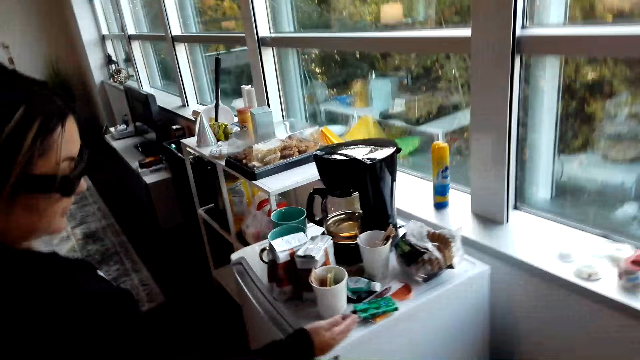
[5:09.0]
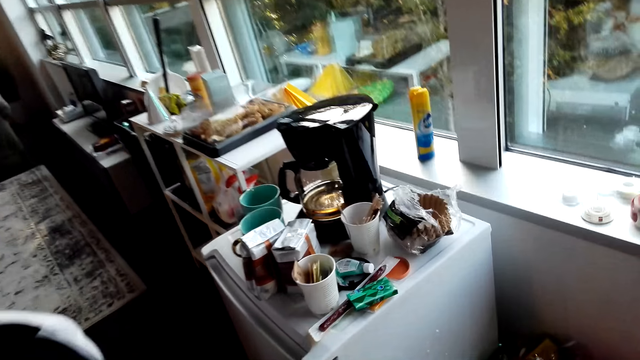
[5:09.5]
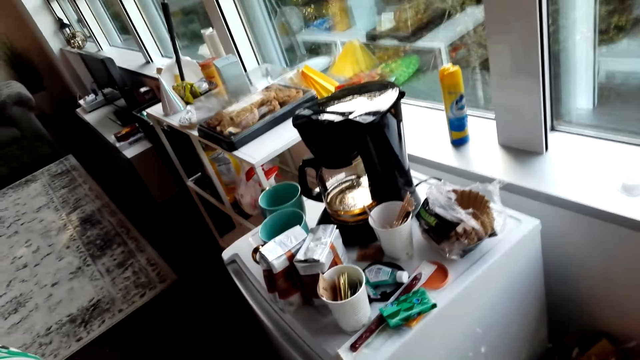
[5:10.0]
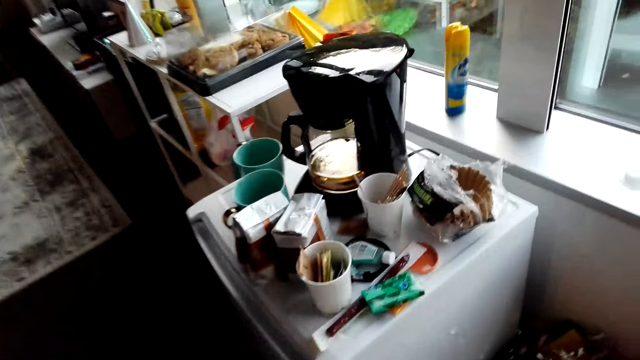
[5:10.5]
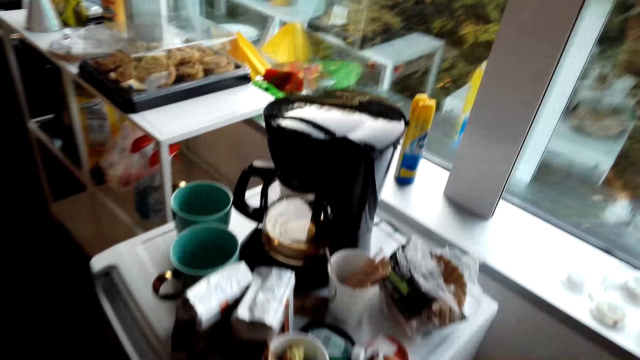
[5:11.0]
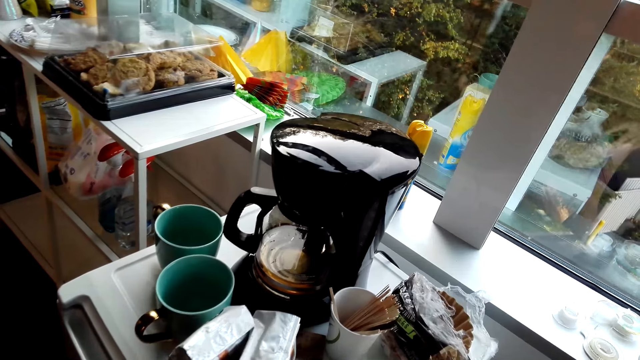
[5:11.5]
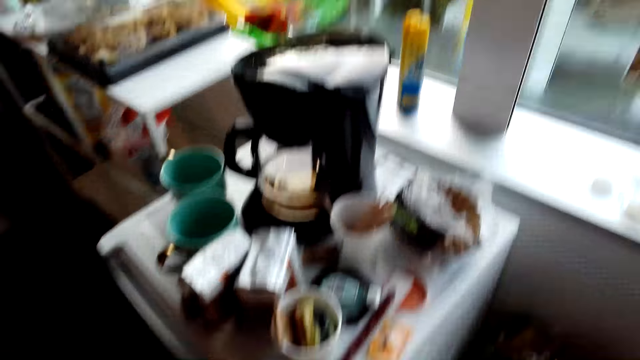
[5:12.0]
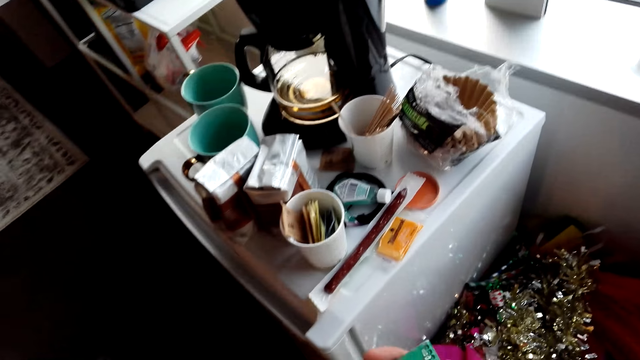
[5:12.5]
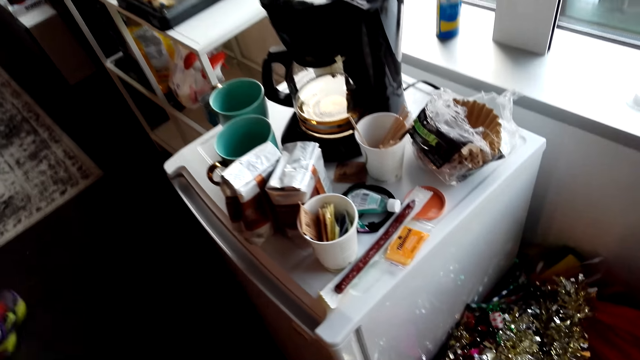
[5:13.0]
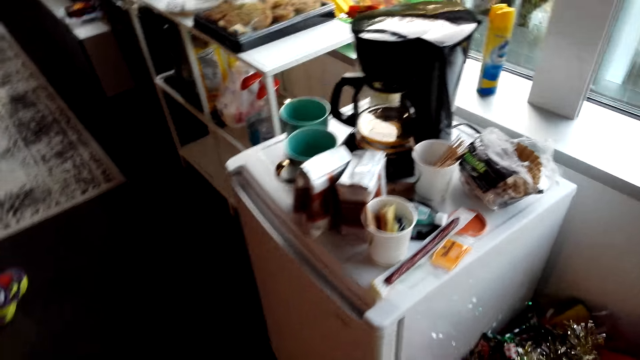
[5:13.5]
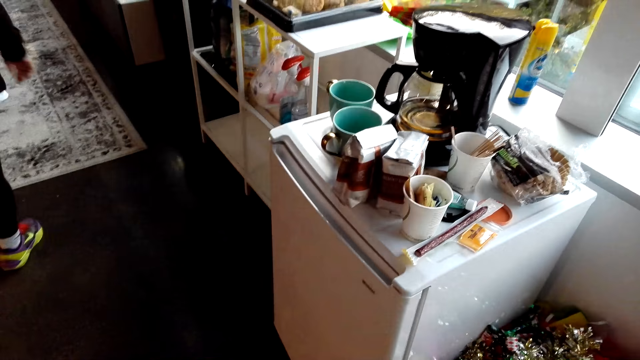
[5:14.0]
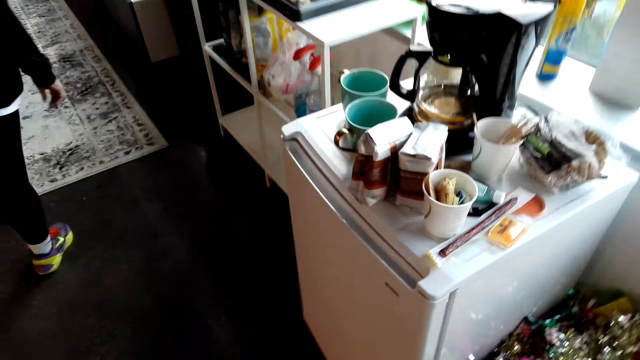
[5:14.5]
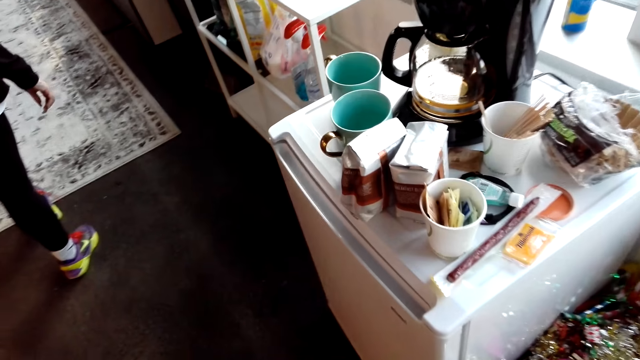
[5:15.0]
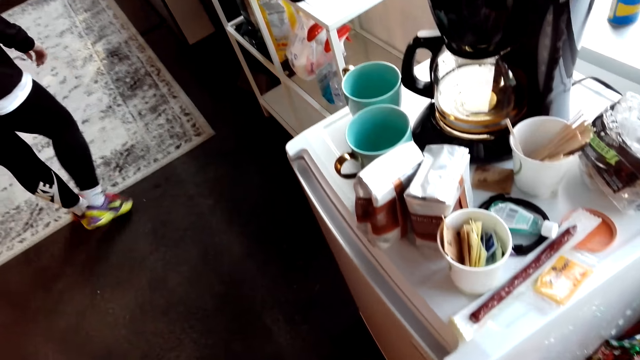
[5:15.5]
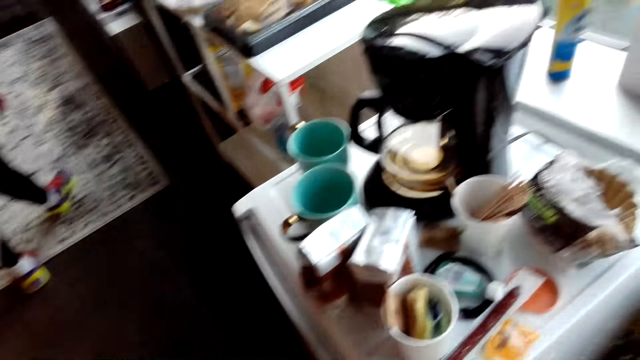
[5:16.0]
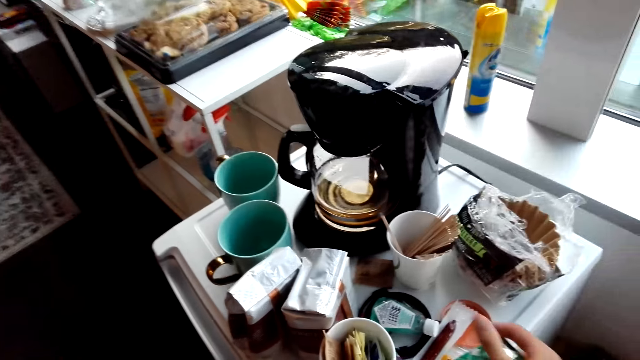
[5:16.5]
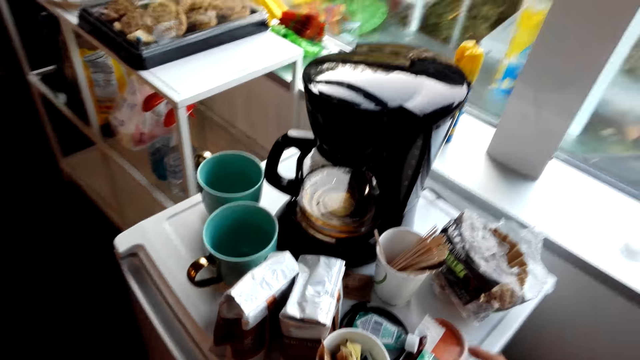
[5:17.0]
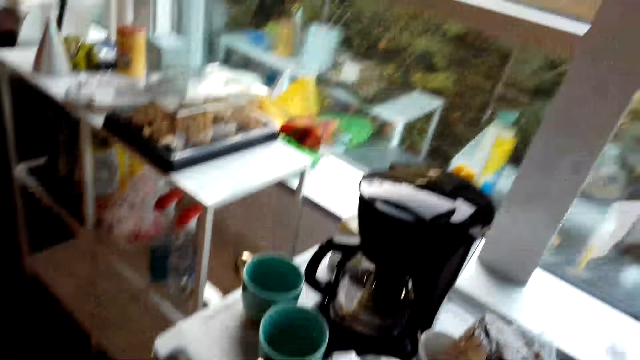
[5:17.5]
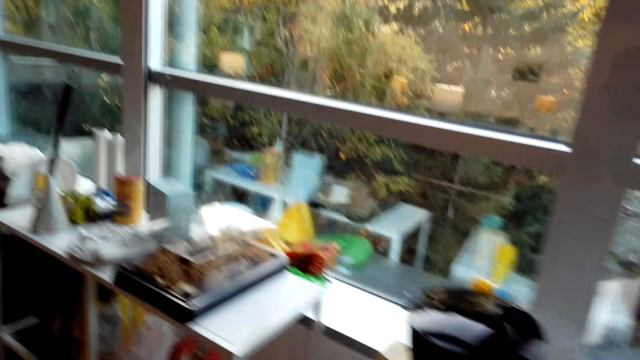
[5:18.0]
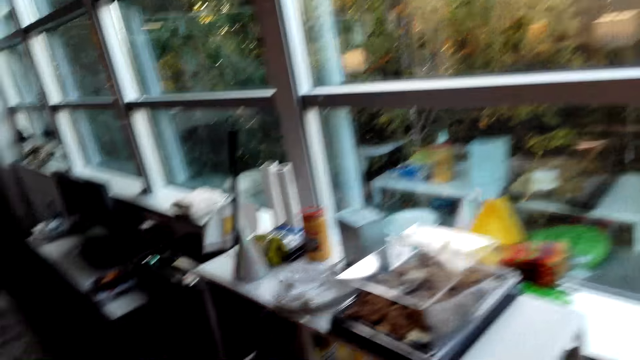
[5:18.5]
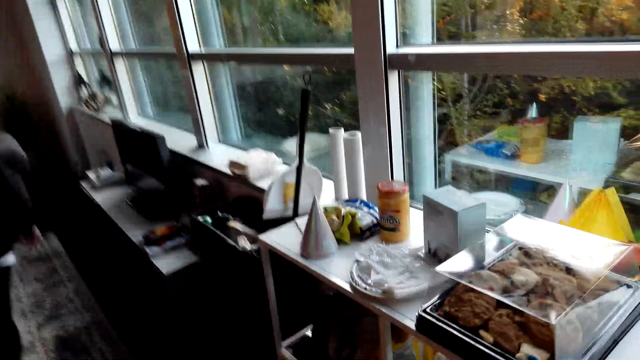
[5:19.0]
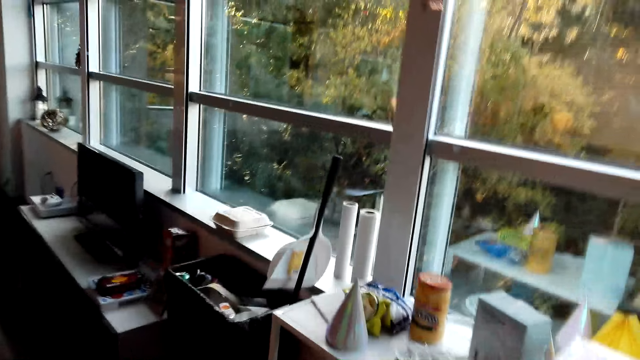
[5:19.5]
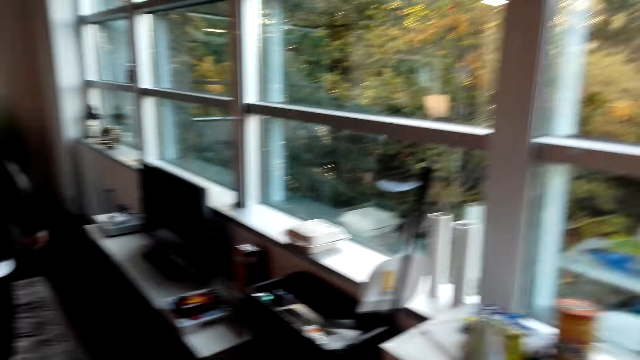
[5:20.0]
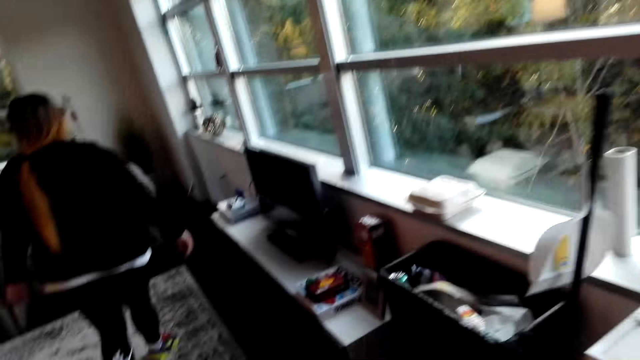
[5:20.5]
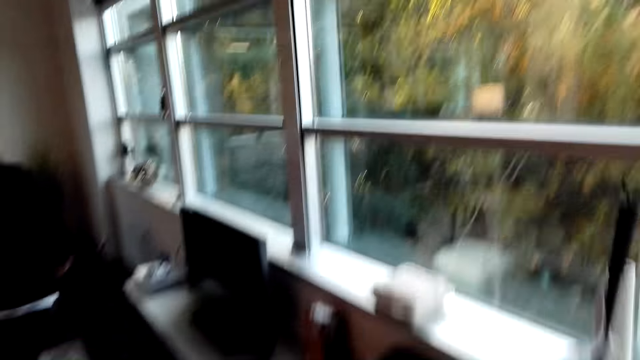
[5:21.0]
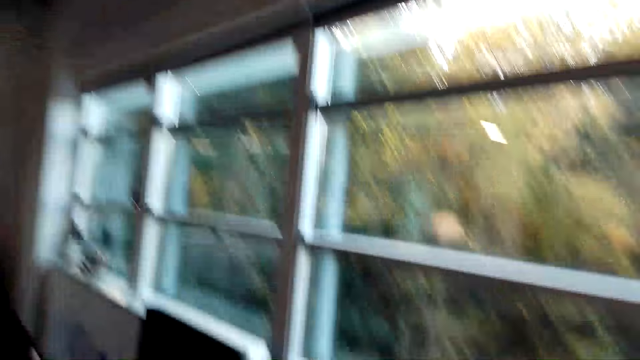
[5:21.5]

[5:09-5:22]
A woman touches the gum. The camera wearer takes the gum. They open the gum paper. They put the gum away. They walk in the house.

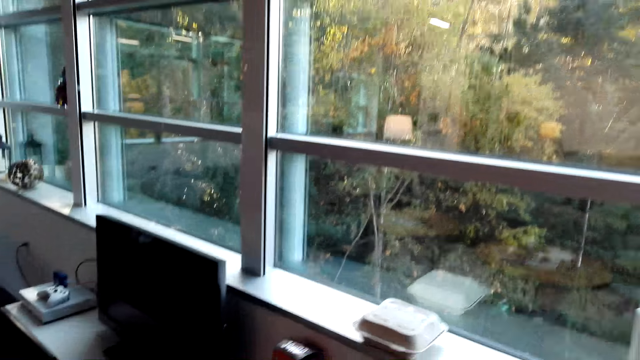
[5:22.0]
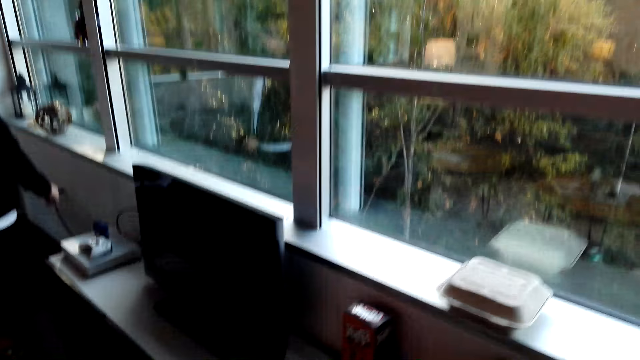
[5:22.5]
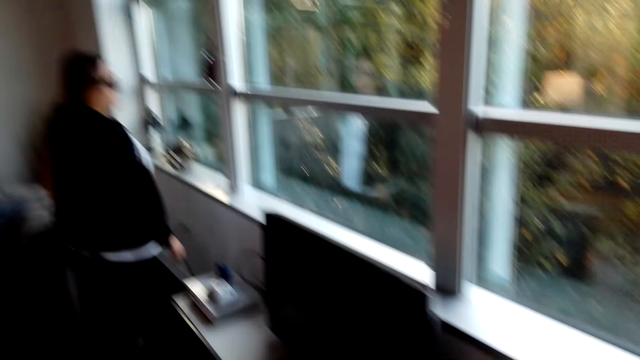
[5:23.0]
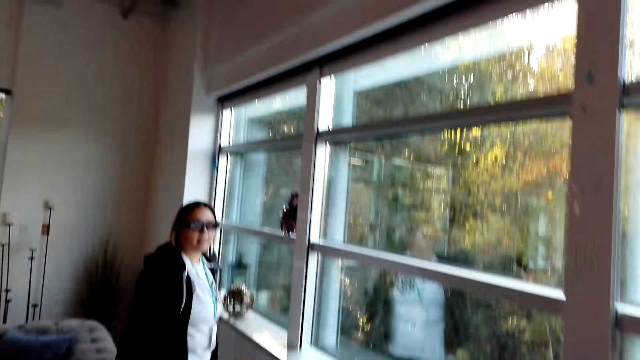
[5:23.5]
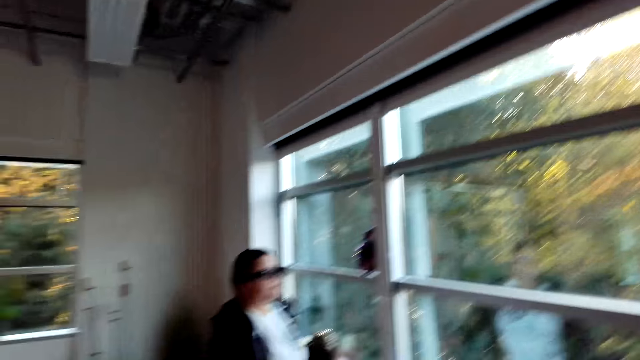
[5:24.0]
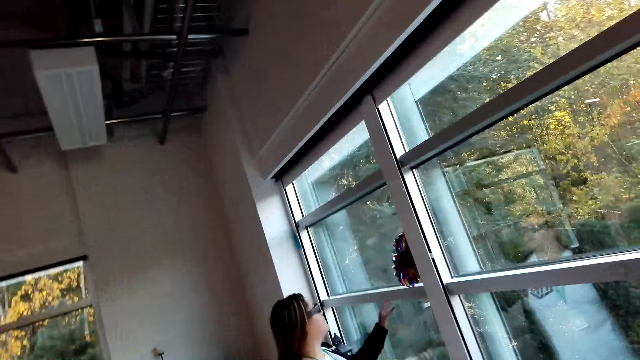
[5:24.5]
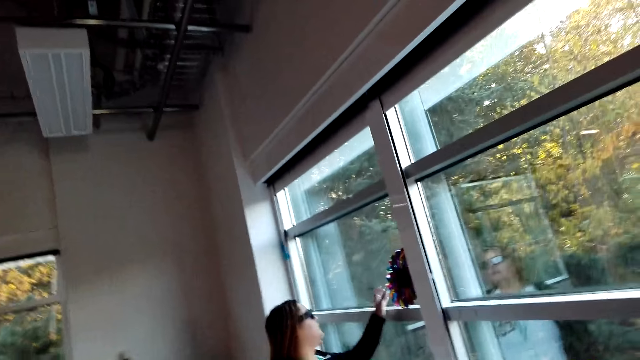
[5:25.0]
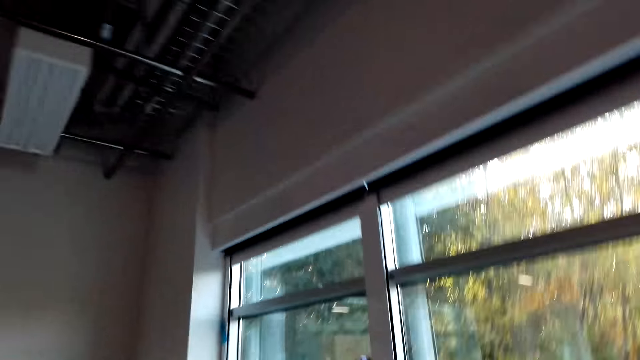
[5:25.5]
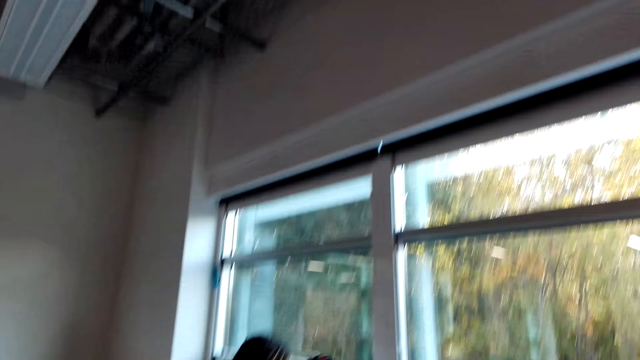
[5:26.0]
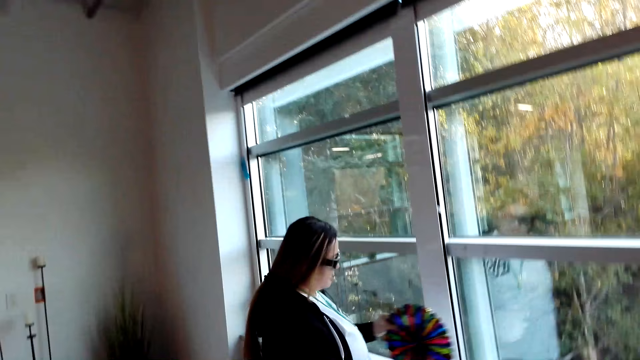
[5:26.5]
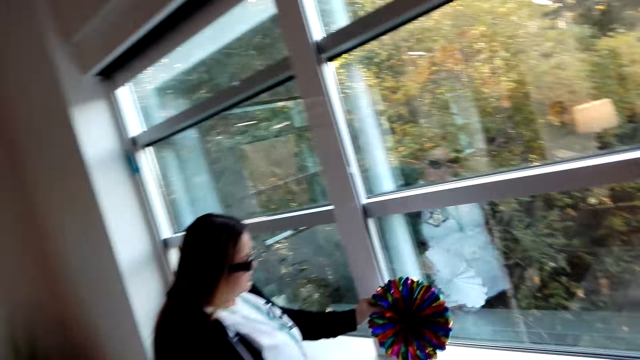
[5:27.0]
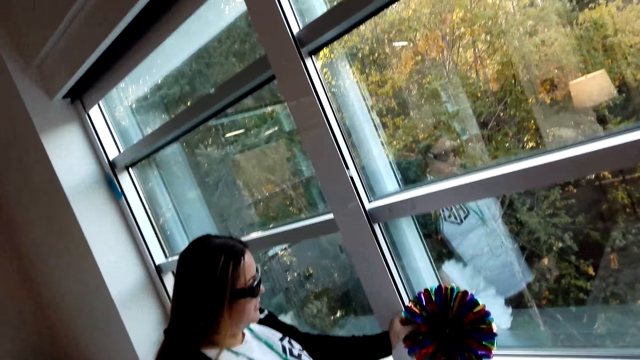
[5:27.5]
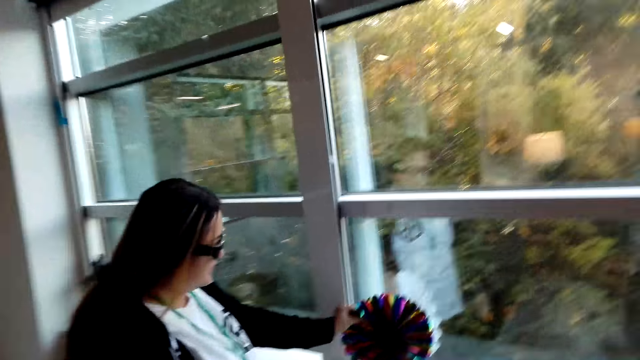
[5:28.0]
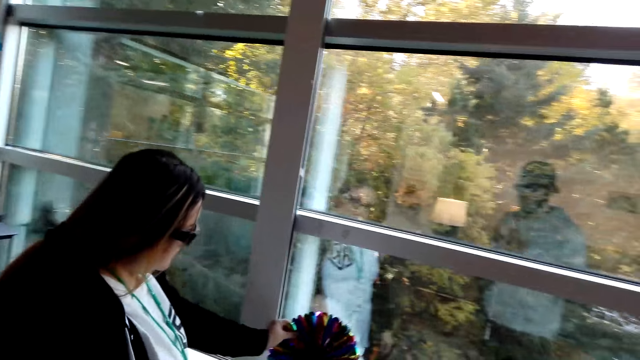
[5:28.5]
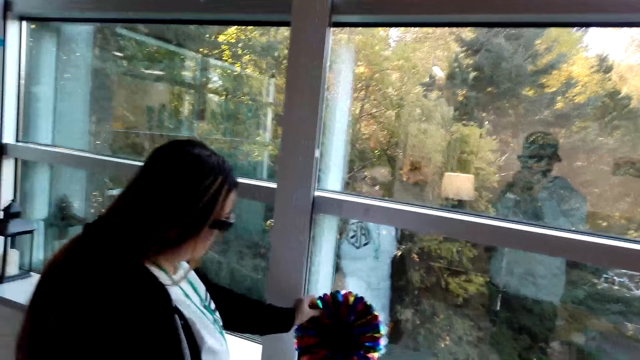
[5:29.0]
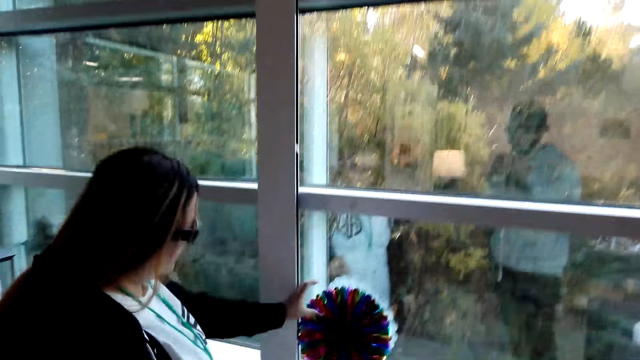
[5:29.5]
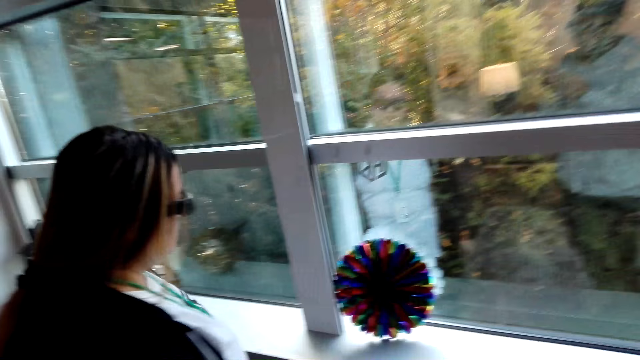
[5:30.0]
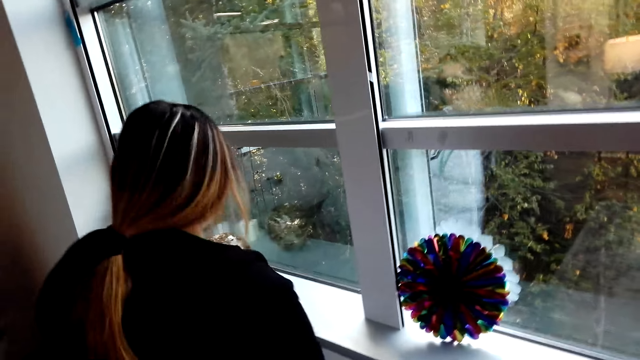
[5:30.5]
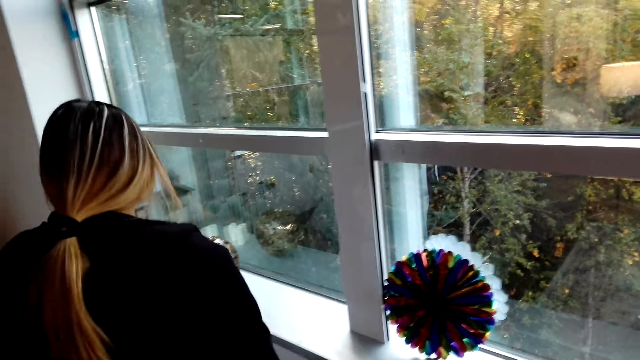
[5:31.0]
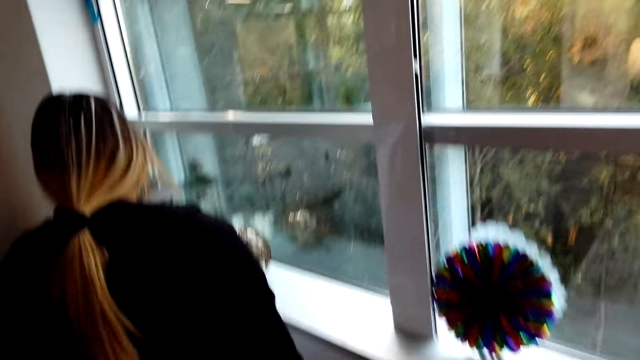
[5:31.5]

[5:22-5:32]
A woman walks in the house. The camera wearer walks in the living room with the woman. The woman touches the decoration. The woman moves the decoration on a window. The woman holds the decoration with her right hand.
